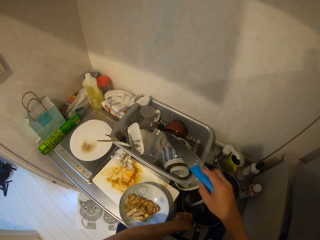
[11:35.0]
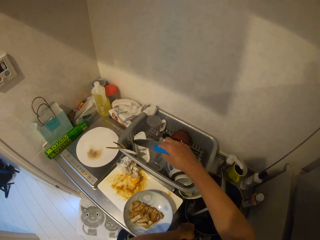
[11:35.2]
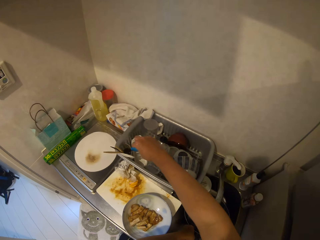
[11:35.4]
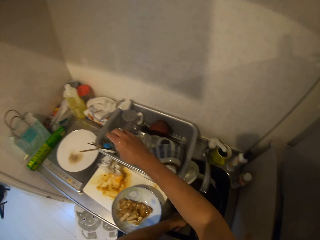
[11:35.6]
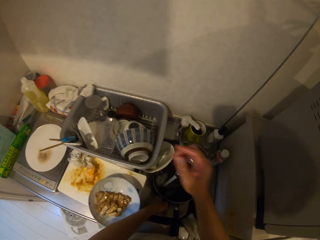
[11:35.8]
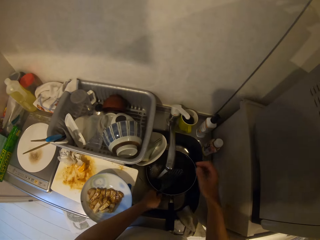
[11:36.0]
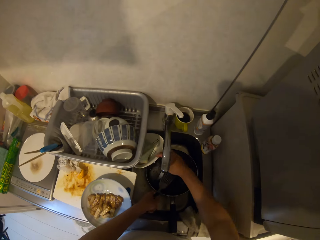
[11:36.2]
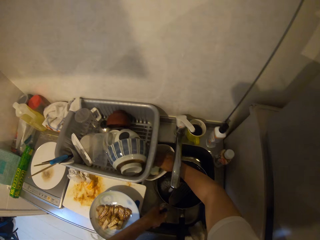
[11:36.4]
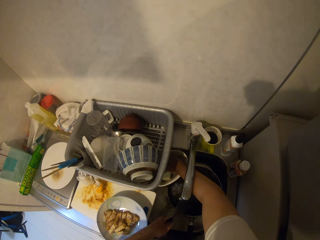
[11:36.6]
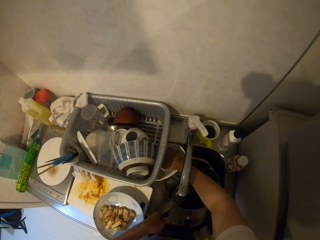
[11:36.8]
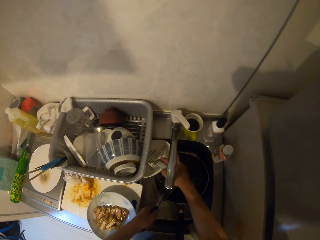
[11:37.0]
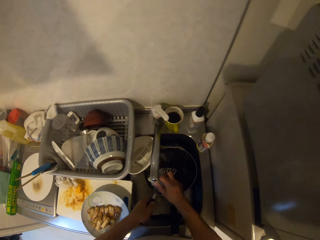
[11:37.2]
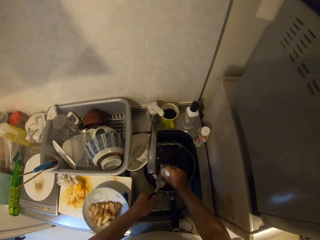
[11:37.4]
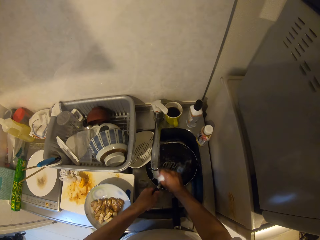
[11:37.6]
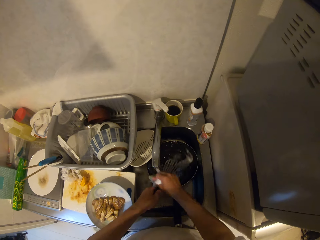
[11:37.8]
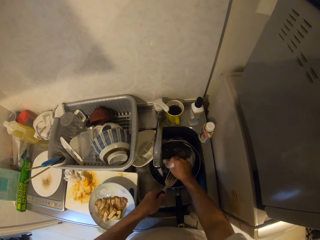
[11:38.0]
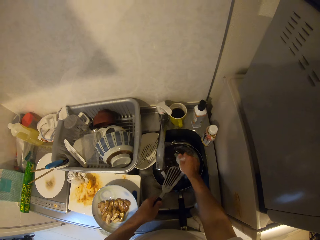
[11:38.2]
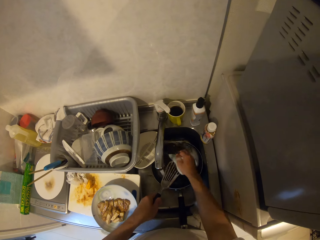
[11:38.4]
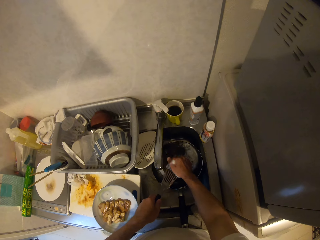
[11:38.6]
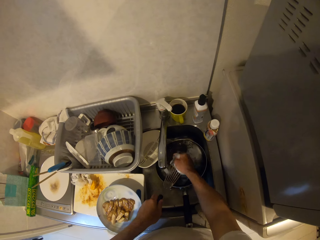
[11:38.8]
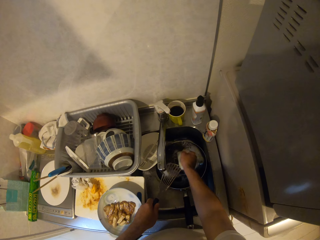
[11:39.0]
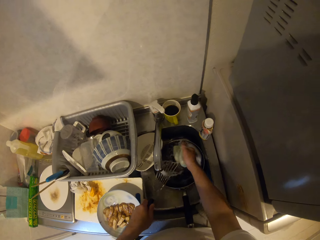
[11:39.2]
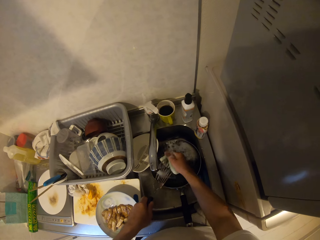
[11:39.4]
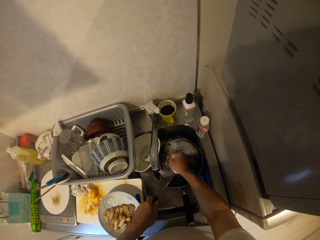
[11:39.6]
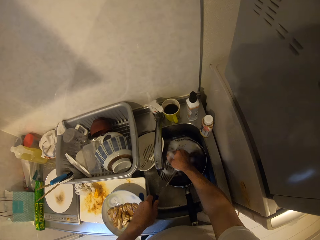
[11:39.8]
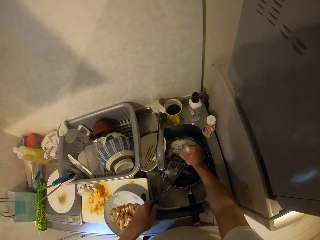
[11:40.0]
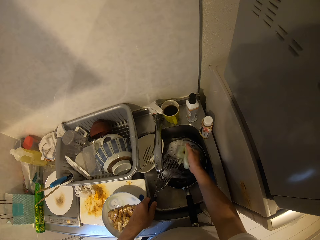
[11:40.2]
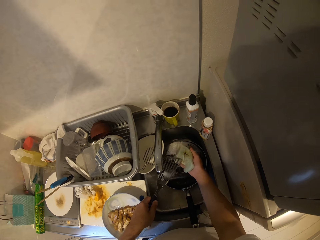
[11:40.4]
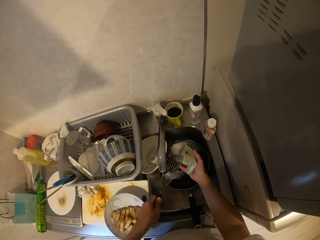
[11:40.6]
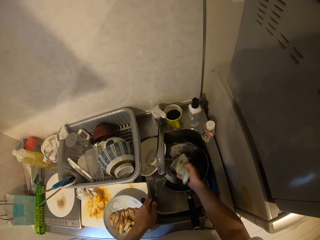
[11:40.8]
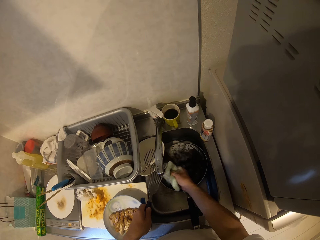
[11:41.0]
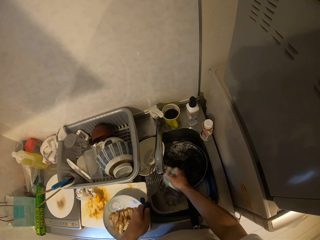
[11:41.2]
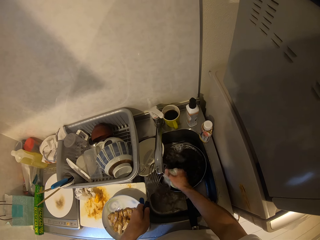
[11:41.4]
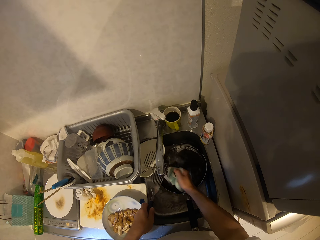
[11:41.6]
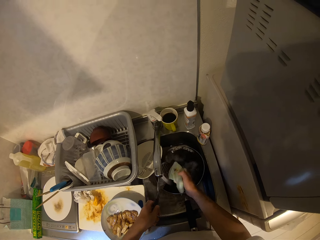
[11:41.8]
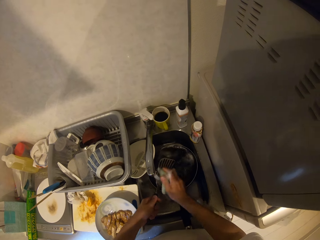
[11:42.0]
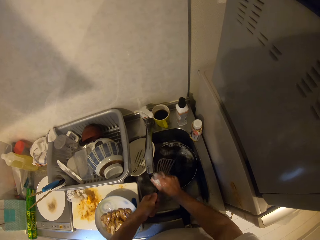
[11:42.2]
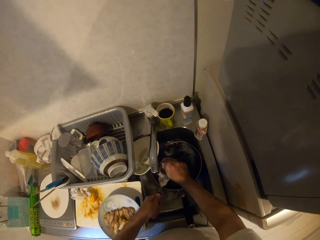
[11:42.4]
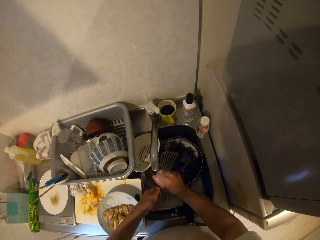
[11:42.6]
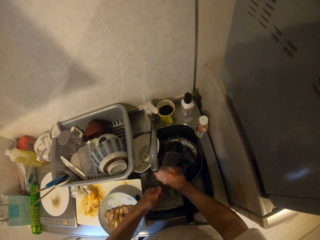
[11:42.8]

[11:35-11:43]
The camera wearer drops the knife into the plate tray. He picks up the slotted spoon with his left hand and picks up the sponge from the sieve. He washes the slotted spoon with the sponge under running water.
